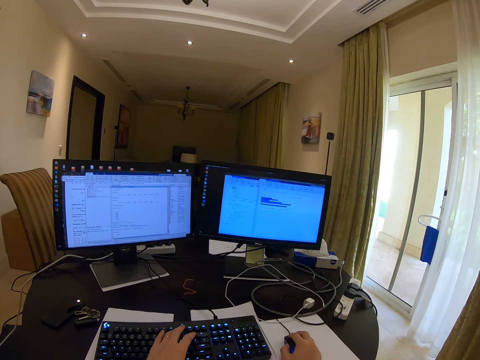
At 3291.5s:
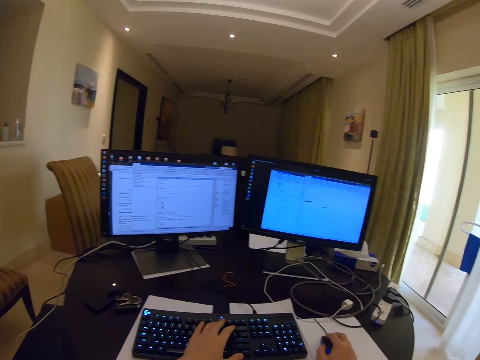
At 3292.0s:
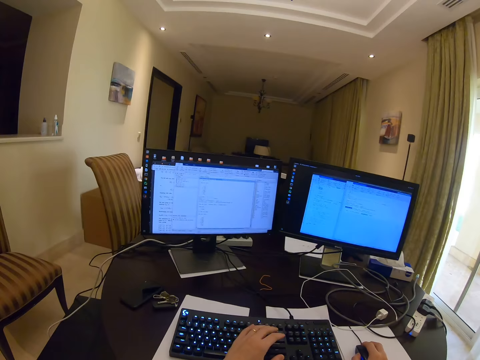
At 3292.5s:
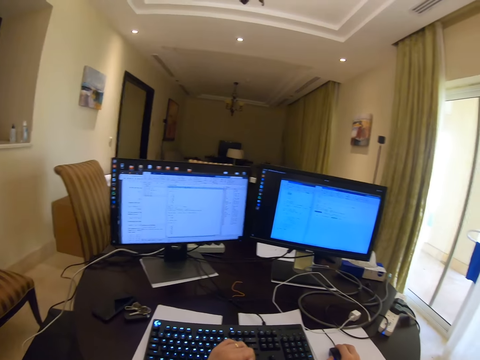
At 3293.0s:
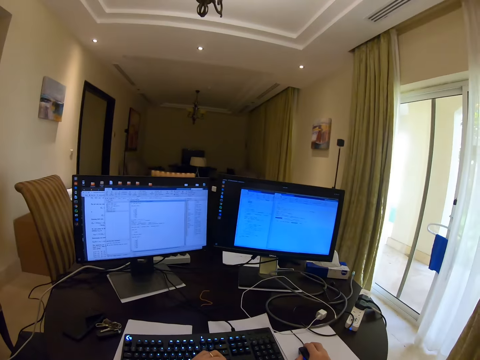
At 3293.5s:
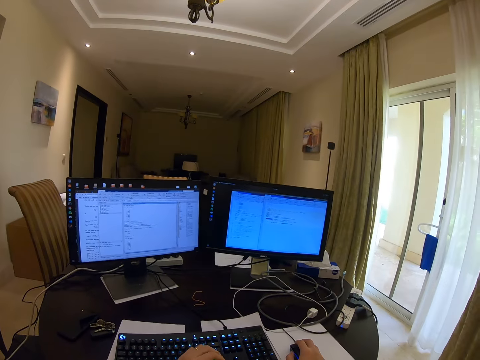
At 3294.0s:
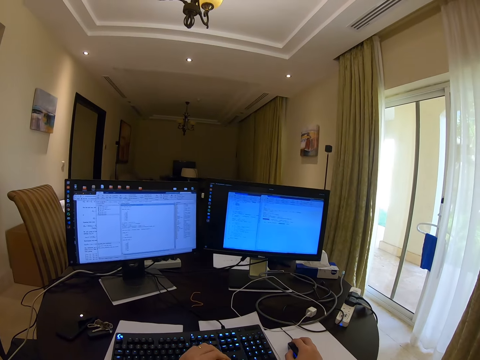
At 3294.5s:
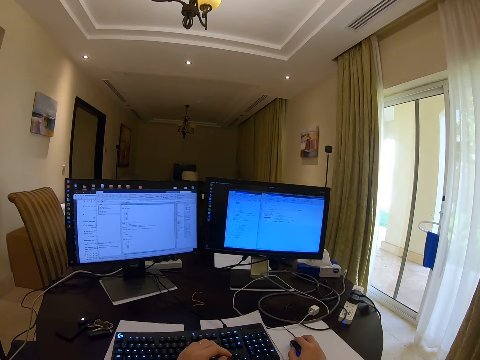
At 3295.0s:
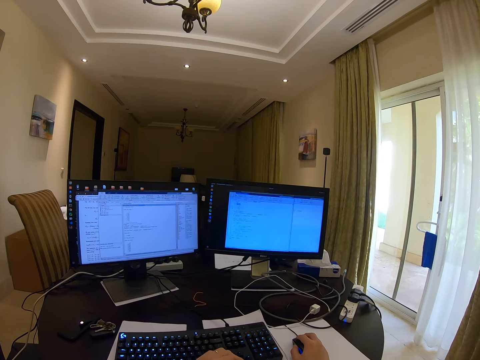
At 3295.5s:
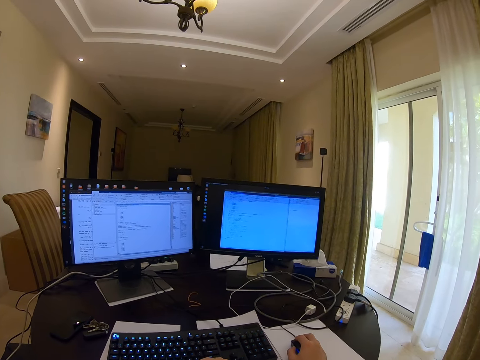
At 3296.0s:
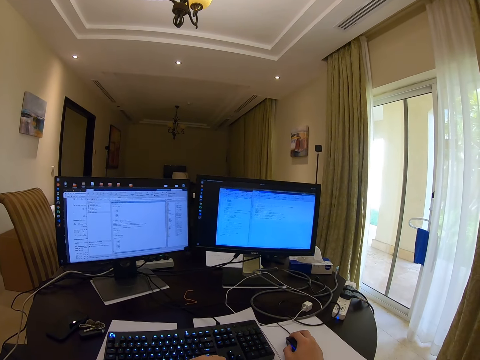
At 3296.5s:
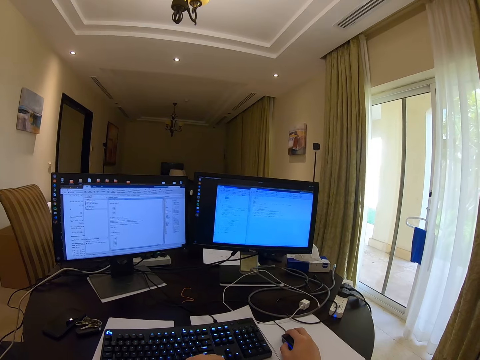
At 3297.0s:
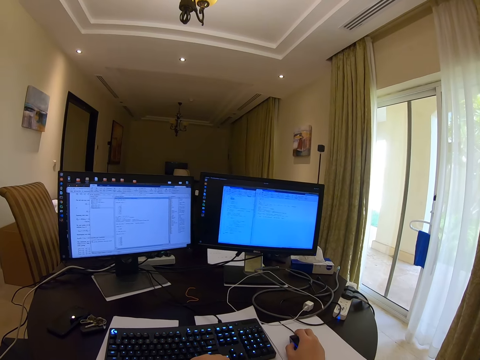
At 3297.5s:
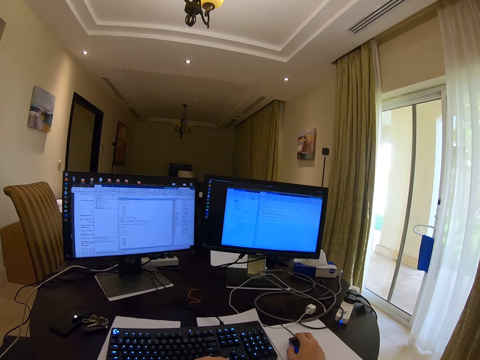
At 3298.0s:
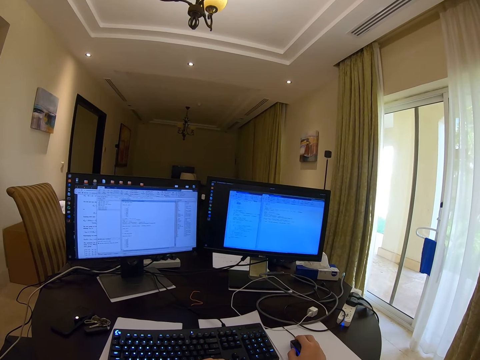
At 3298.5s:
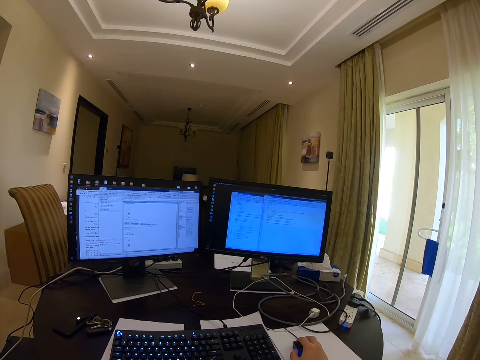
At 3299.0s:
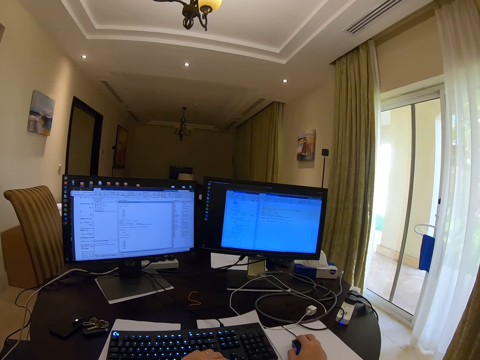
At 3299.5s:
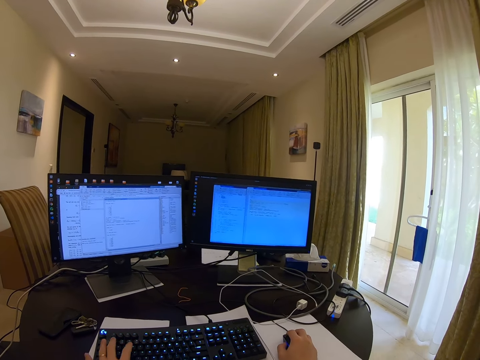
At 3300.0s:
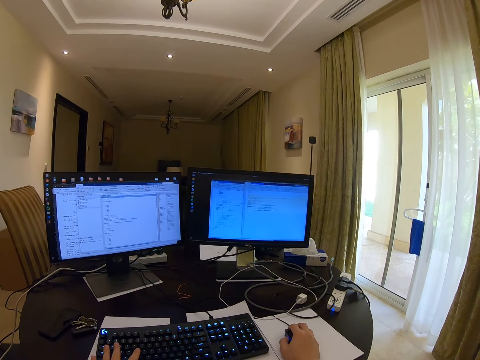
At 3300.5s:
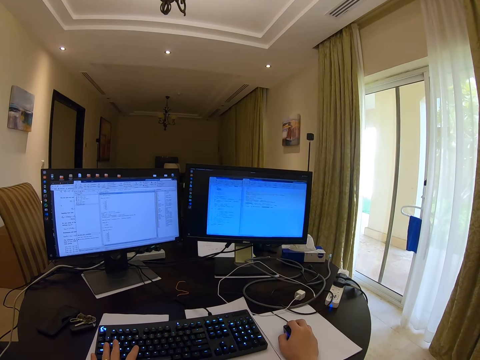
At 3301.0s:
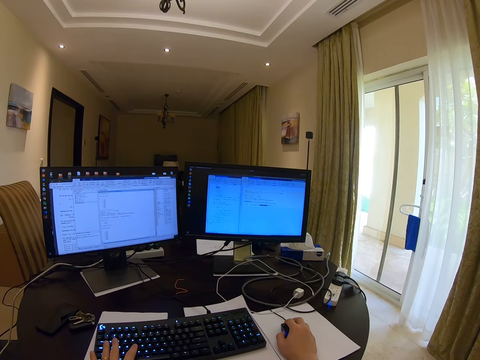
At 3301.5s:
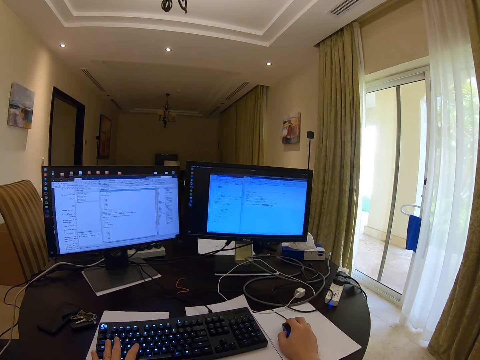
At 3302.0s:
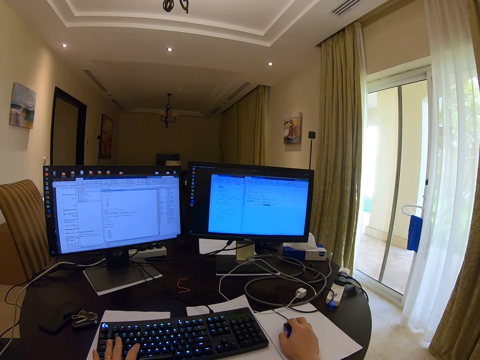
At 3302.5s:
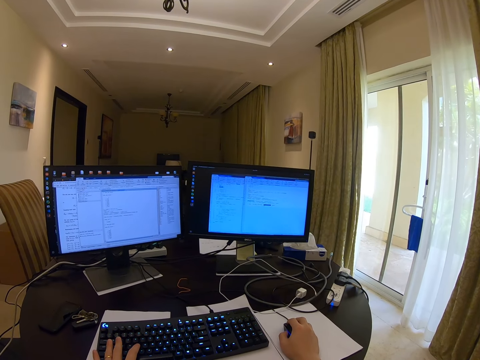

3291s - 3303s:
The camera wearer types words.

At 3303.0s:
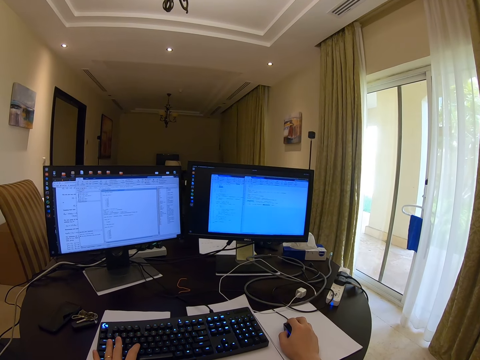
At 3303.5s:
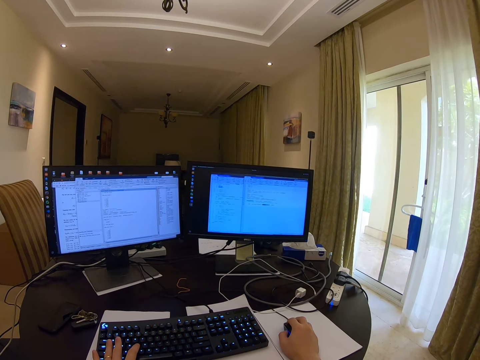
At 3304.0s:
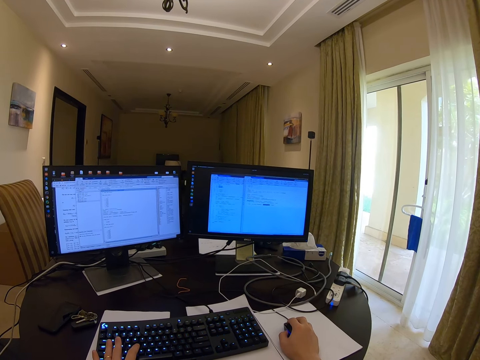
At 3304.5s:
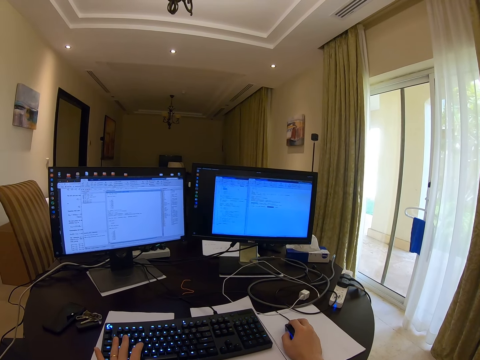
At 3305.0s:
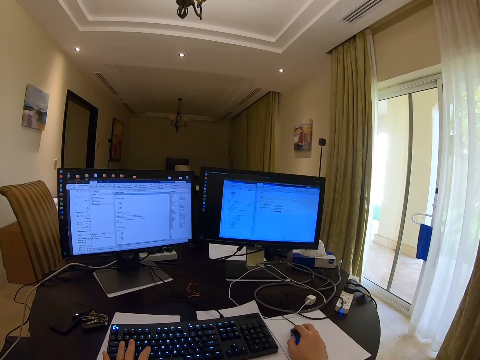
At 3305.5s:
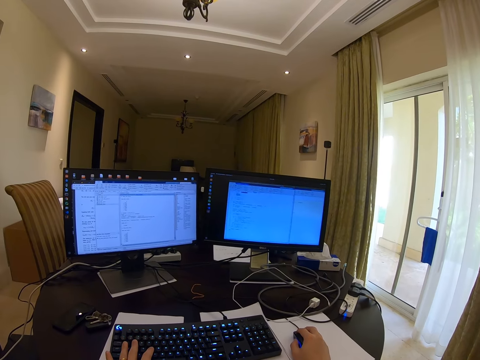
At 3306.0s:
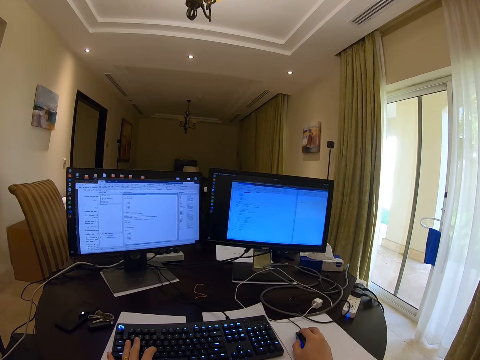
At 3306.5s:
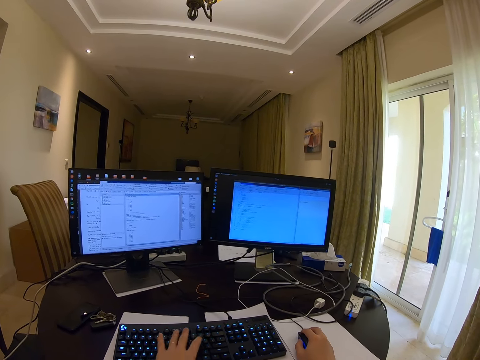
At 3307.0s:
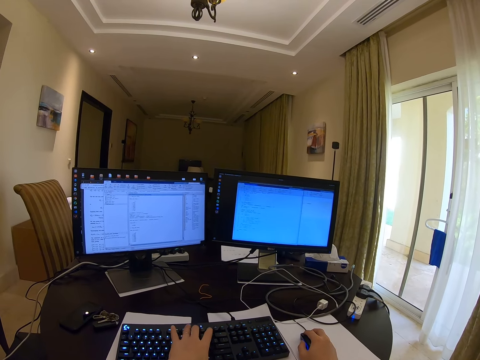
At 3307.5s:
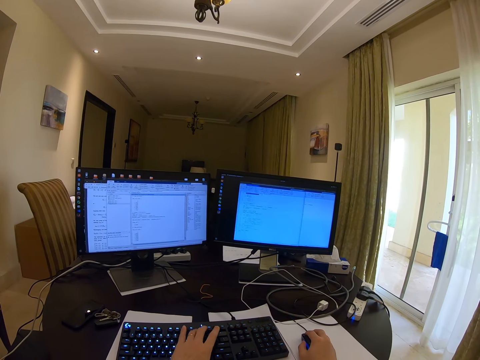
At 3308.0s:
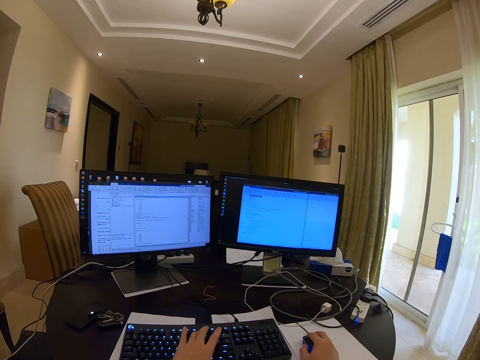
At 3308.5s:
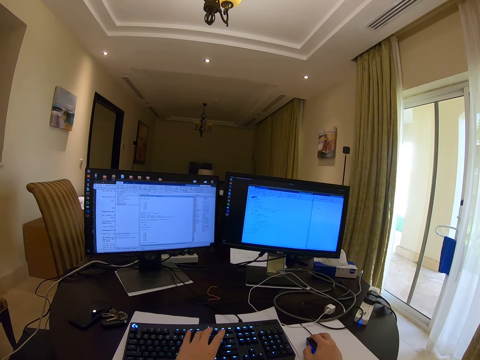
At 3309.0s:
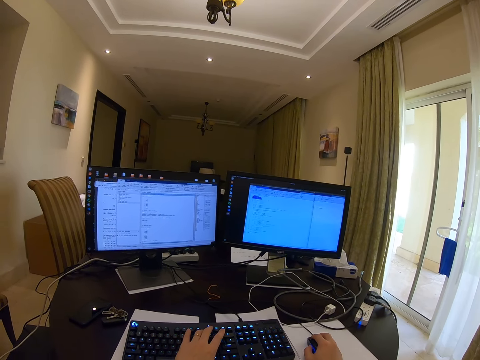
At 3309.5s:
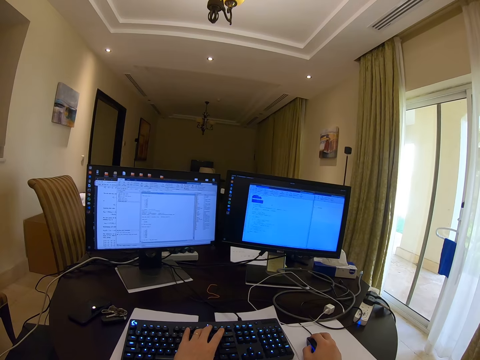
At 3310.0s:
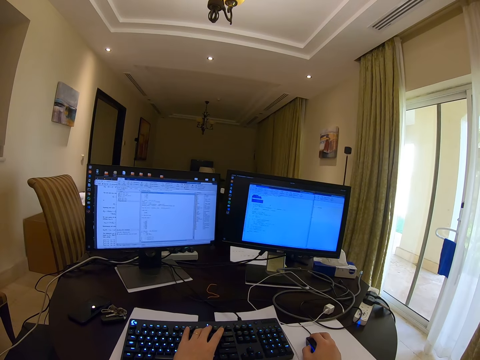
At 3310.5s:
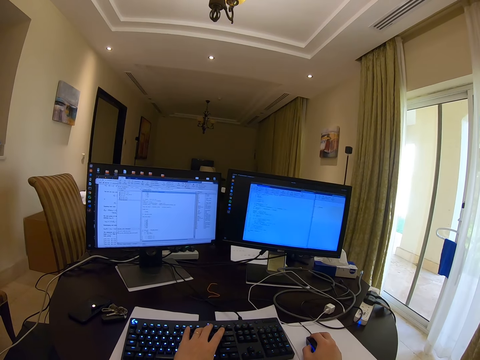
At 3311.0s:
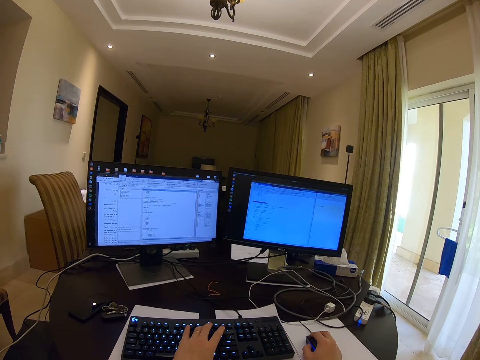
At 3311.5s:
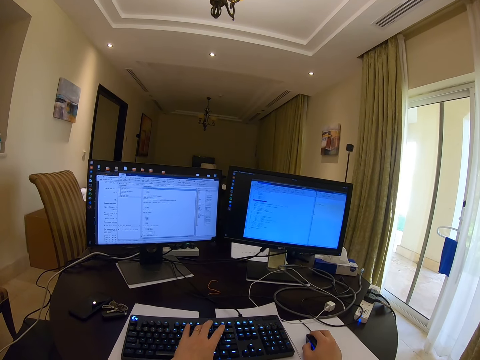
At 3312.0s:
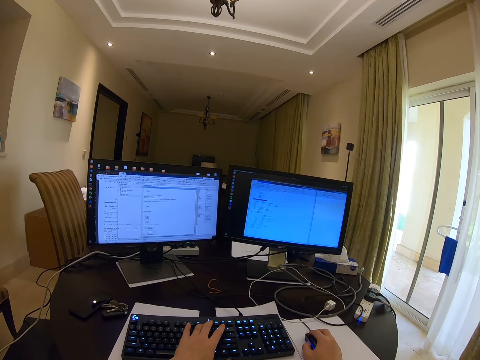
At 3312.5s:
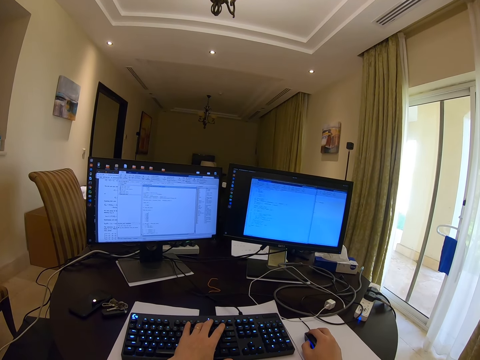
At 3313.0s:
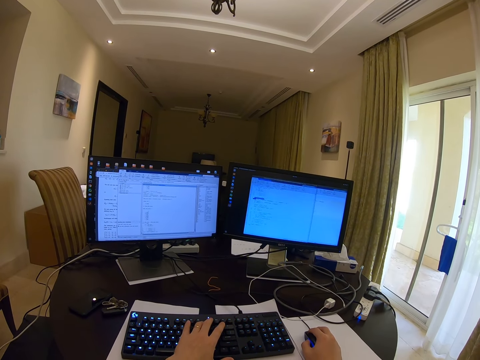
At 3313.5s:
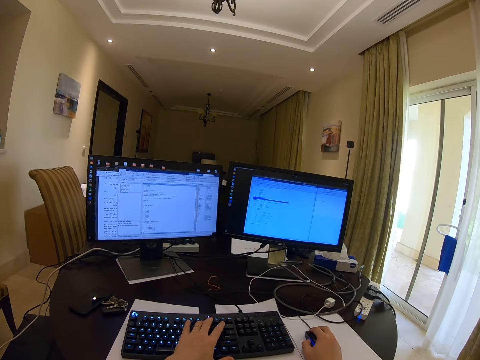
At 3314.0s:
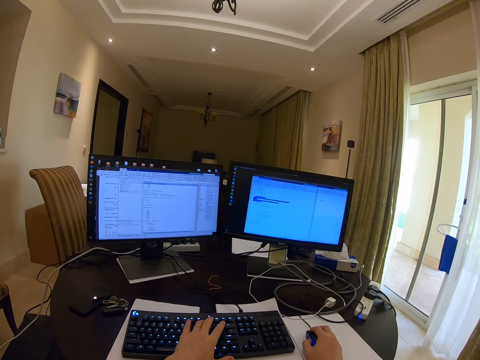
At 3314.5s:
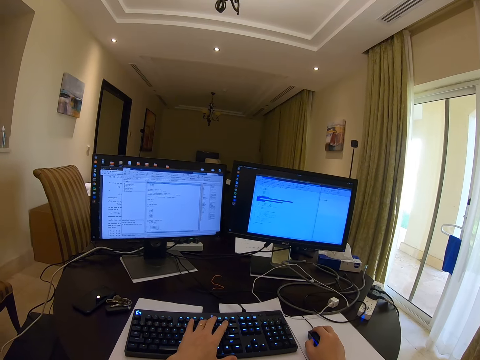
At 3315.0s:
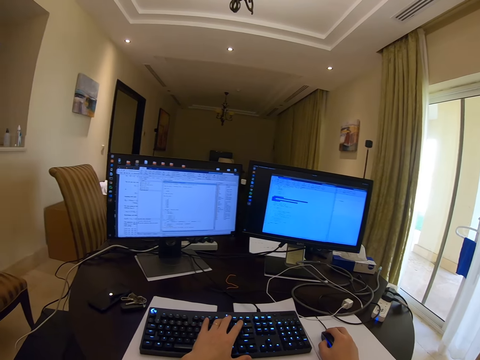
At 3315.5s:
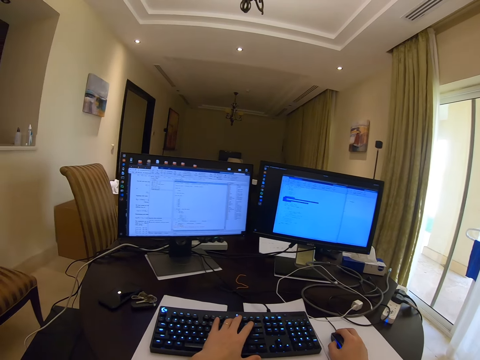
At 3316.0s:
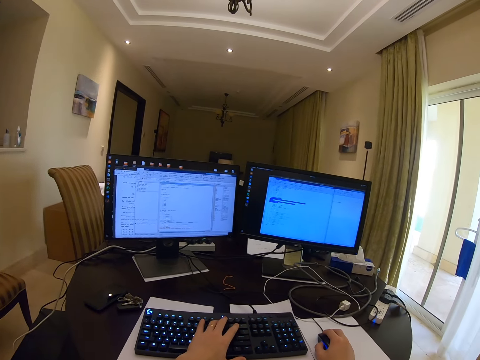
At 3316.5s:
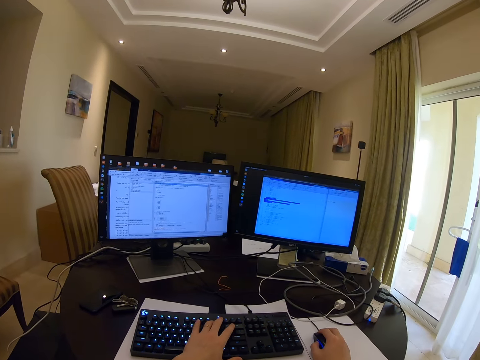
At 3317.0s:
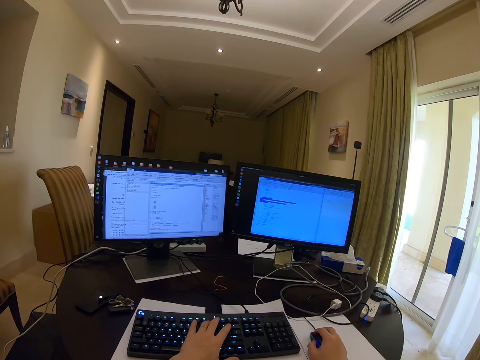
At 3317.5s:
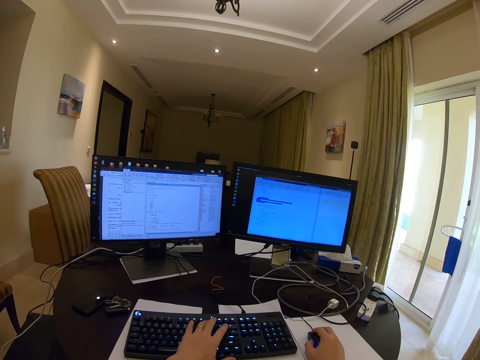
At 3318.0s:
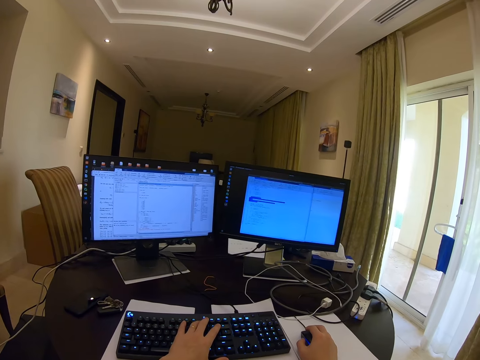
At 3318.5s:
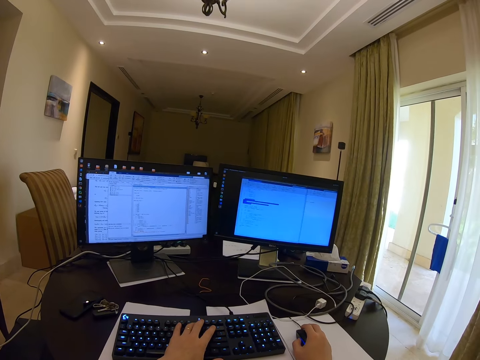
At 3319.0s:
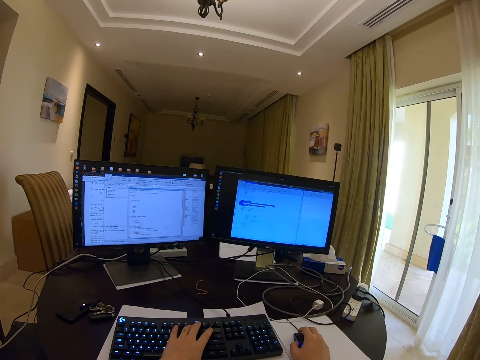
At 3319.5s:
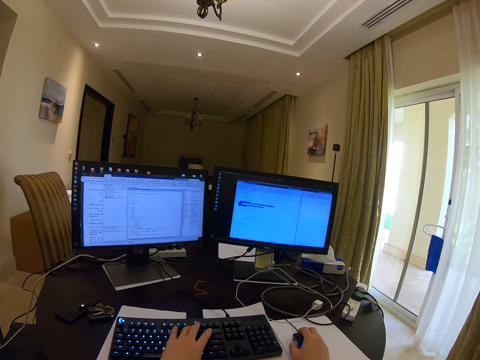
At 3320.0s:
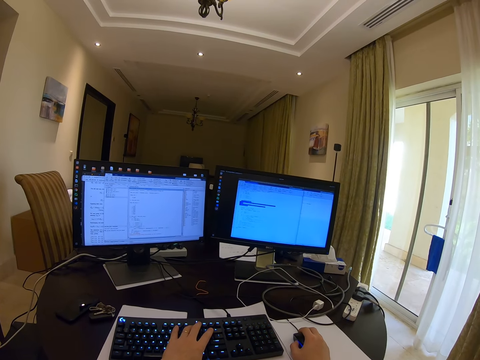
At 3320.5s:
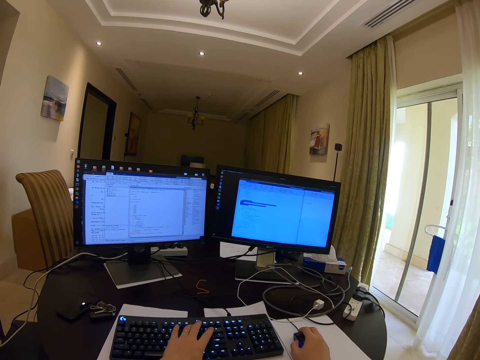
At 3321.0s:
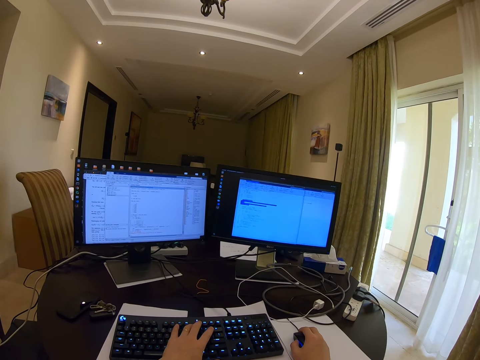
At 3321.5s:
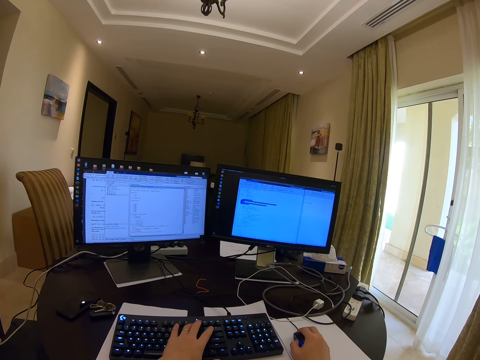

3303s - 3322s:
The camera wearer types on the keyboard. They scroll the mouse. They type on the keyboard.
